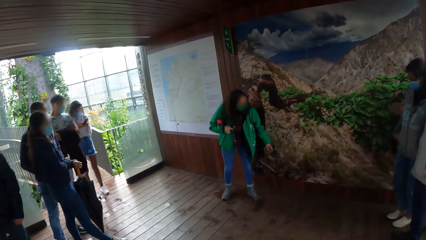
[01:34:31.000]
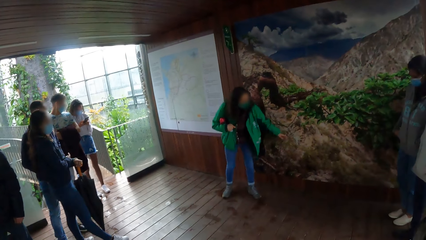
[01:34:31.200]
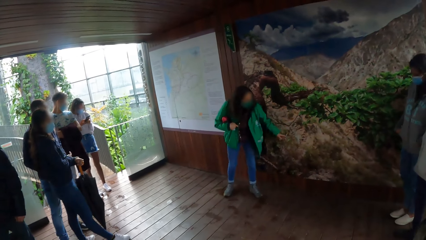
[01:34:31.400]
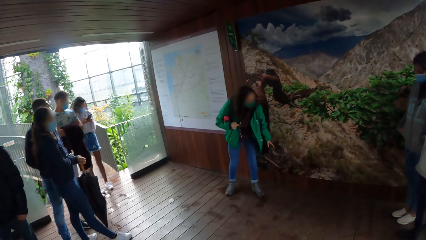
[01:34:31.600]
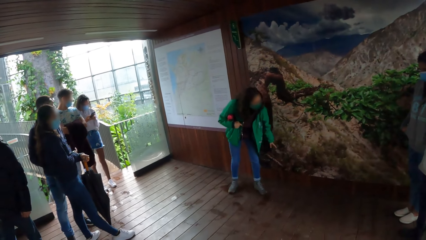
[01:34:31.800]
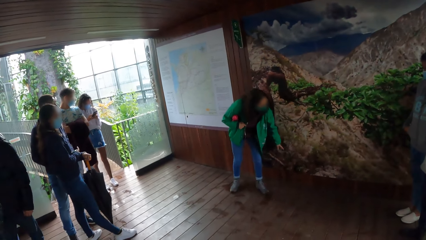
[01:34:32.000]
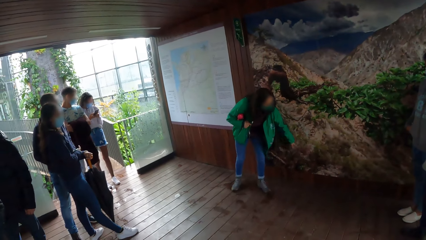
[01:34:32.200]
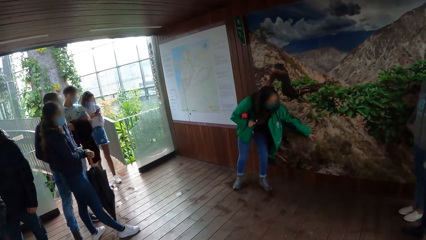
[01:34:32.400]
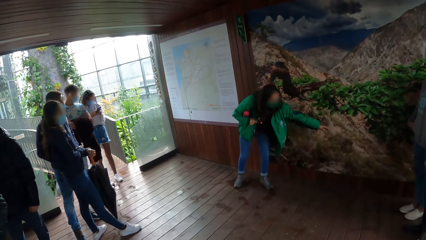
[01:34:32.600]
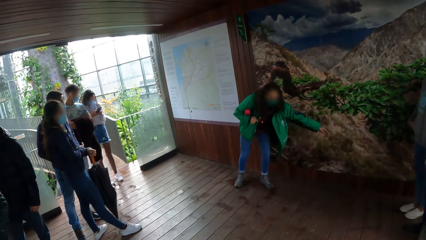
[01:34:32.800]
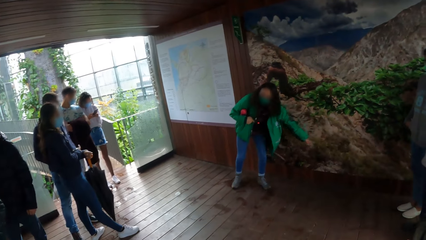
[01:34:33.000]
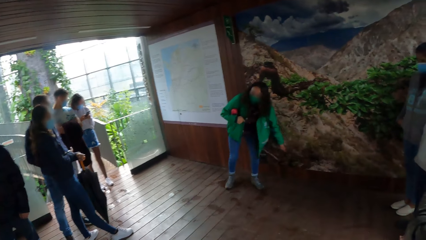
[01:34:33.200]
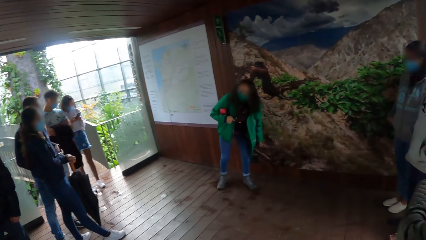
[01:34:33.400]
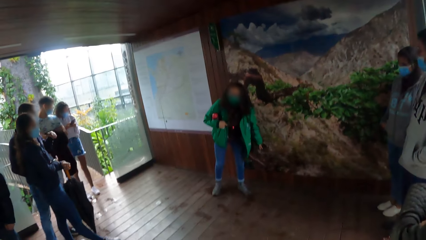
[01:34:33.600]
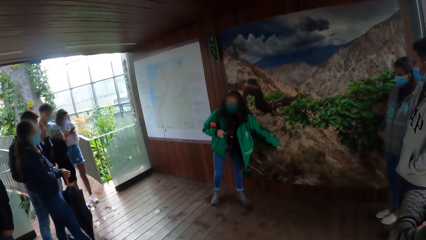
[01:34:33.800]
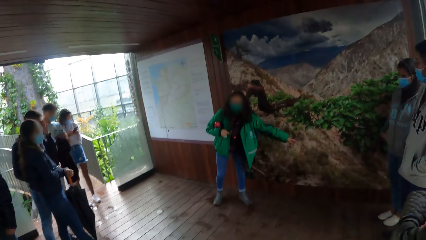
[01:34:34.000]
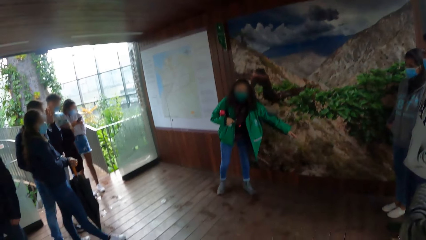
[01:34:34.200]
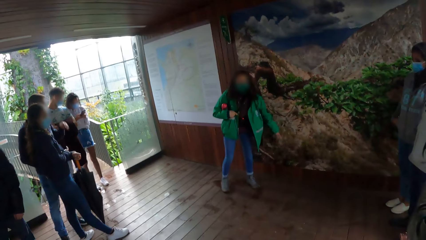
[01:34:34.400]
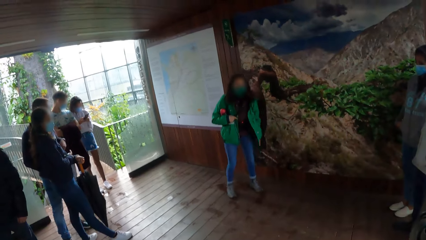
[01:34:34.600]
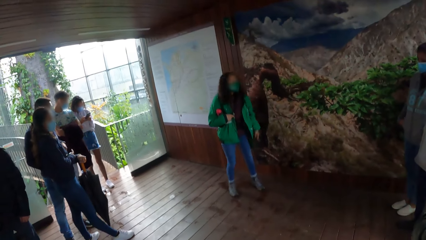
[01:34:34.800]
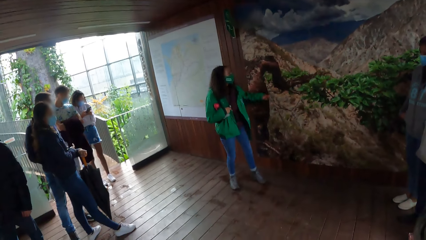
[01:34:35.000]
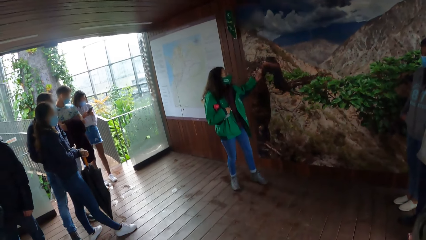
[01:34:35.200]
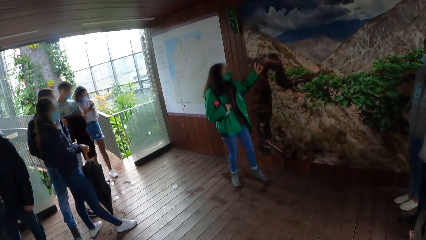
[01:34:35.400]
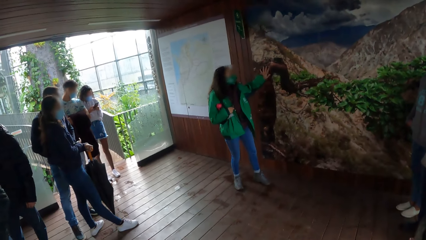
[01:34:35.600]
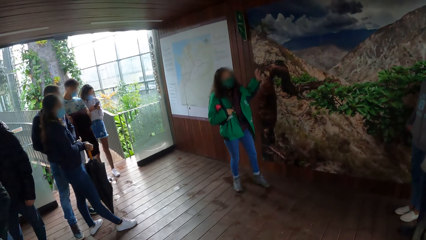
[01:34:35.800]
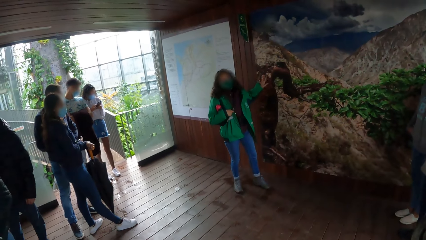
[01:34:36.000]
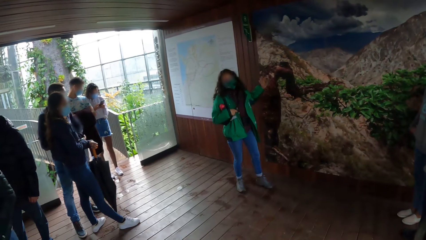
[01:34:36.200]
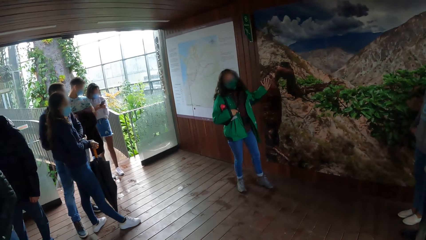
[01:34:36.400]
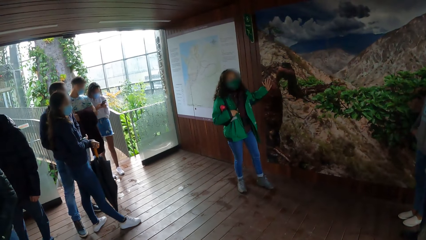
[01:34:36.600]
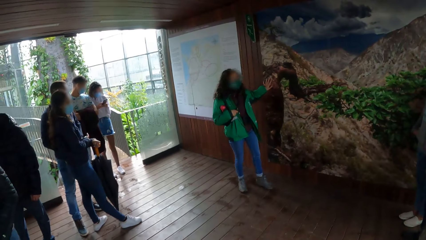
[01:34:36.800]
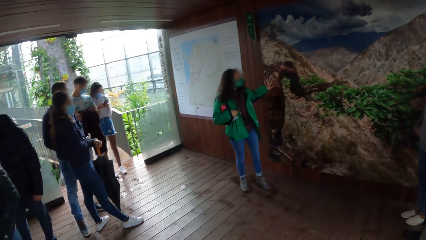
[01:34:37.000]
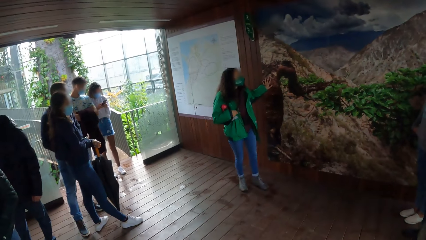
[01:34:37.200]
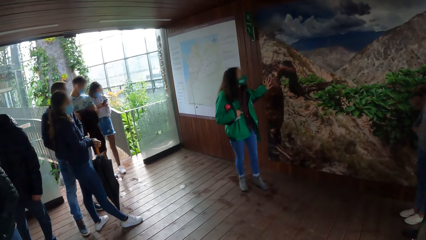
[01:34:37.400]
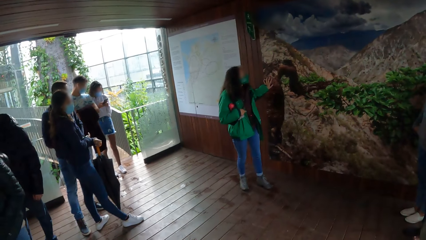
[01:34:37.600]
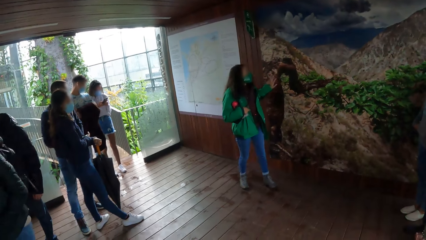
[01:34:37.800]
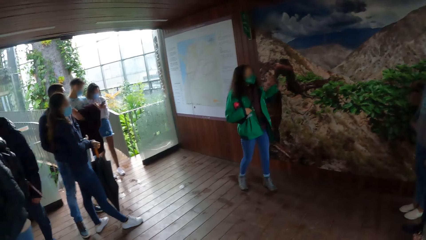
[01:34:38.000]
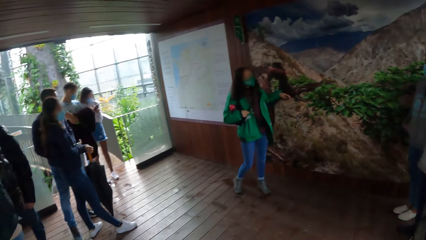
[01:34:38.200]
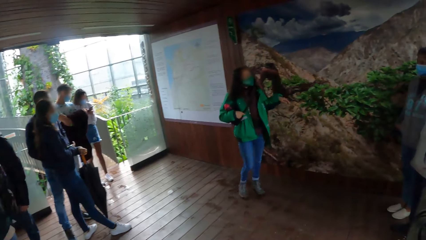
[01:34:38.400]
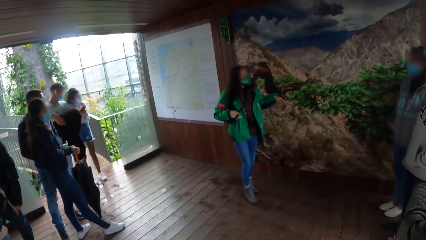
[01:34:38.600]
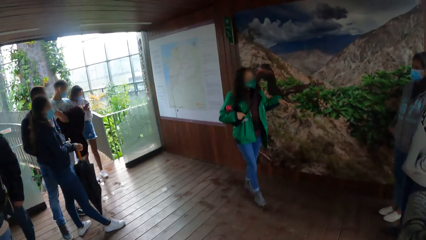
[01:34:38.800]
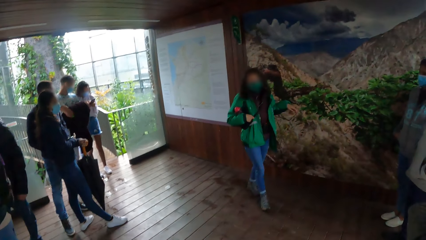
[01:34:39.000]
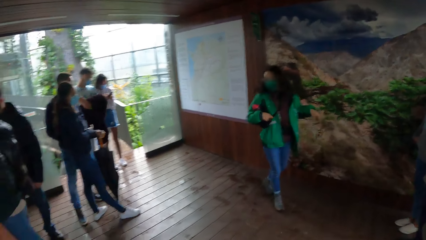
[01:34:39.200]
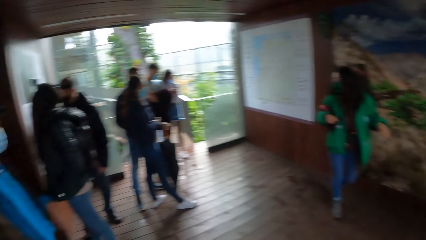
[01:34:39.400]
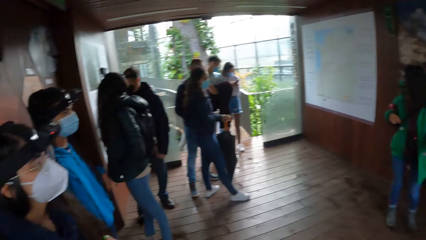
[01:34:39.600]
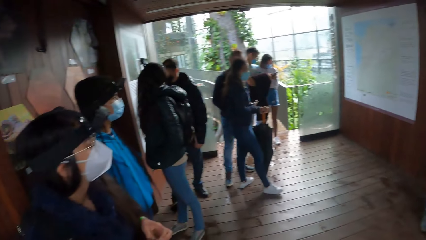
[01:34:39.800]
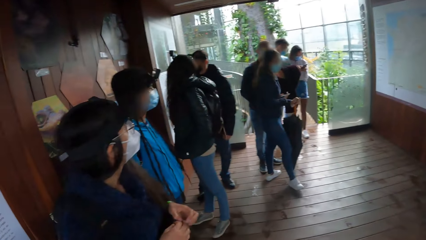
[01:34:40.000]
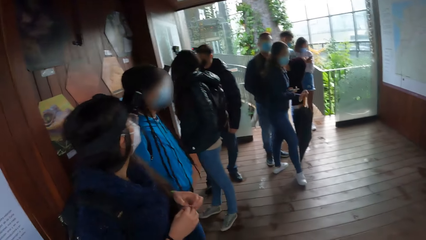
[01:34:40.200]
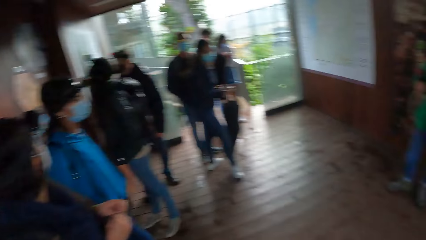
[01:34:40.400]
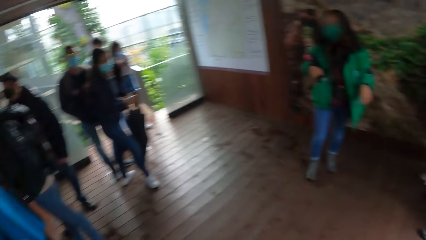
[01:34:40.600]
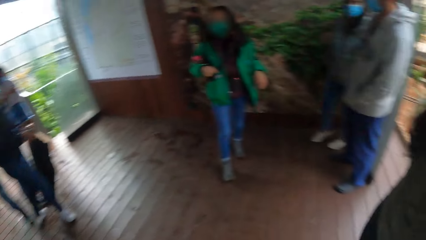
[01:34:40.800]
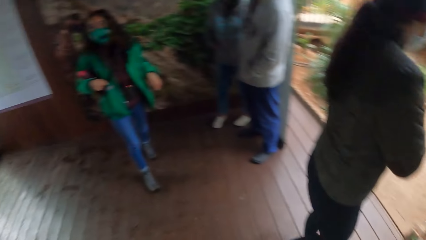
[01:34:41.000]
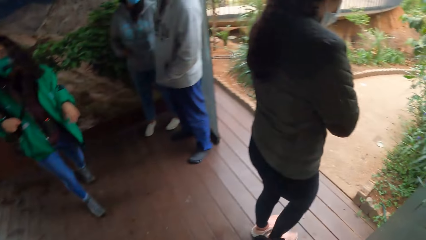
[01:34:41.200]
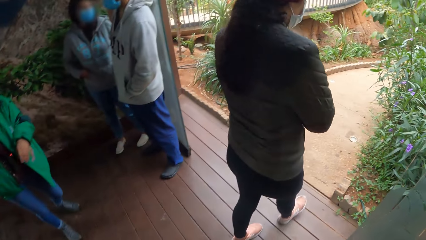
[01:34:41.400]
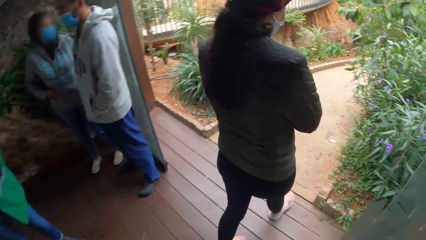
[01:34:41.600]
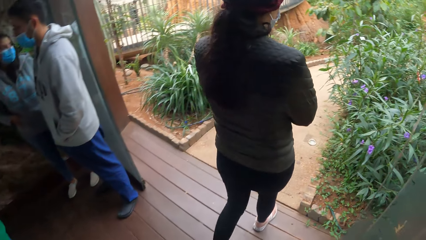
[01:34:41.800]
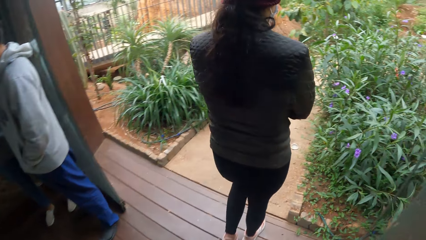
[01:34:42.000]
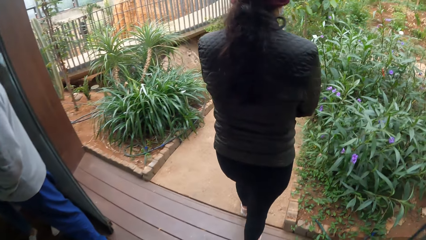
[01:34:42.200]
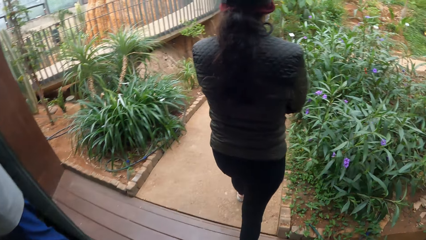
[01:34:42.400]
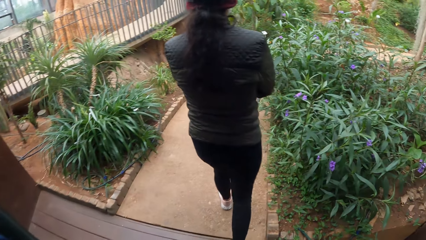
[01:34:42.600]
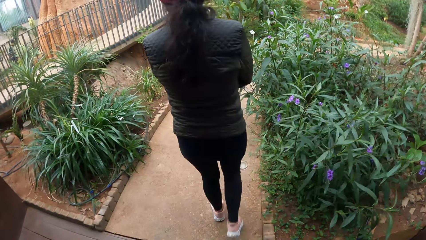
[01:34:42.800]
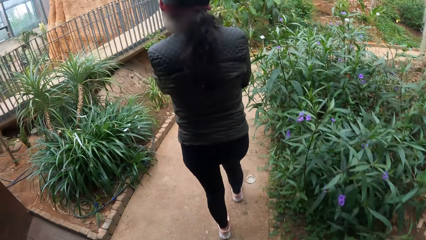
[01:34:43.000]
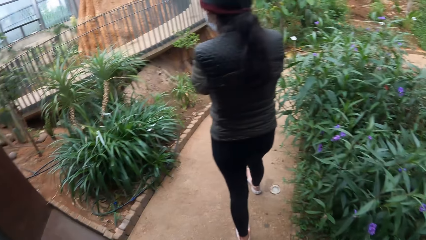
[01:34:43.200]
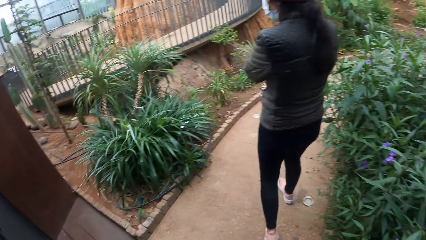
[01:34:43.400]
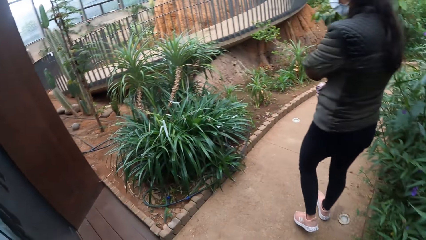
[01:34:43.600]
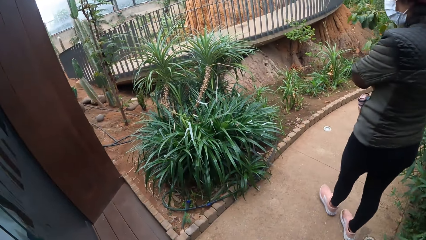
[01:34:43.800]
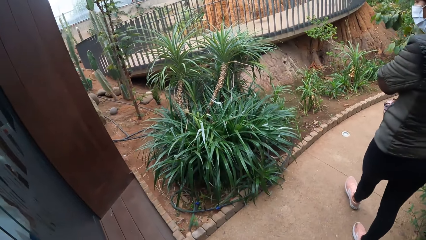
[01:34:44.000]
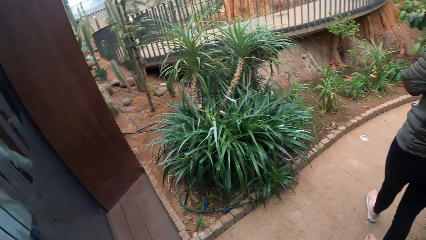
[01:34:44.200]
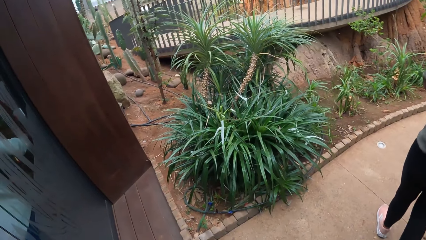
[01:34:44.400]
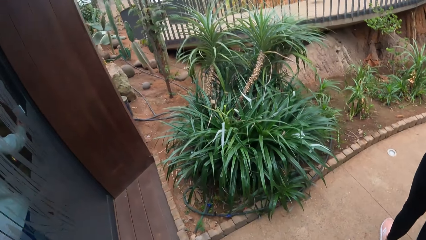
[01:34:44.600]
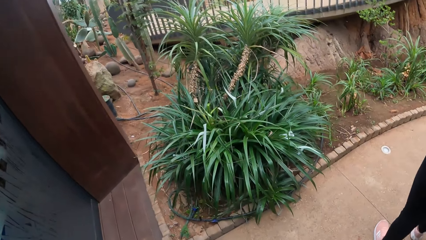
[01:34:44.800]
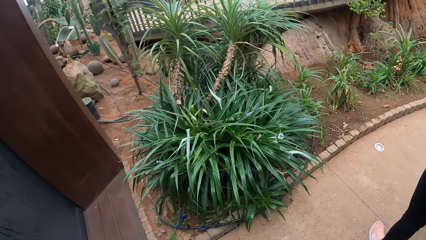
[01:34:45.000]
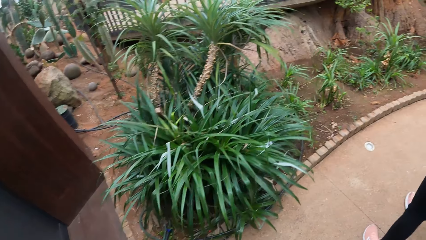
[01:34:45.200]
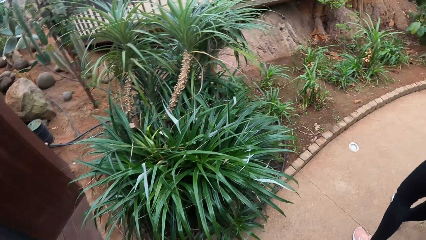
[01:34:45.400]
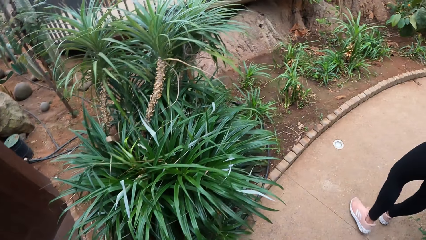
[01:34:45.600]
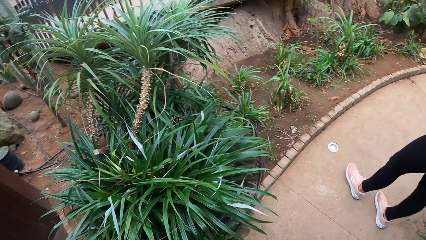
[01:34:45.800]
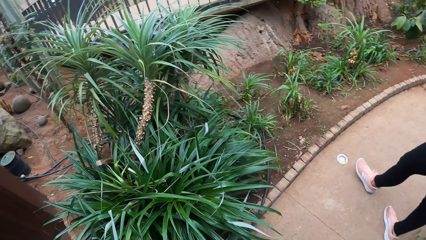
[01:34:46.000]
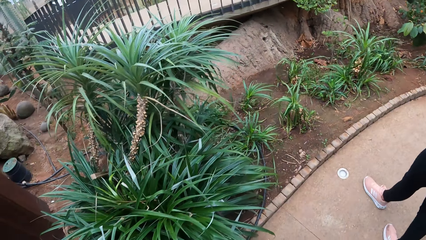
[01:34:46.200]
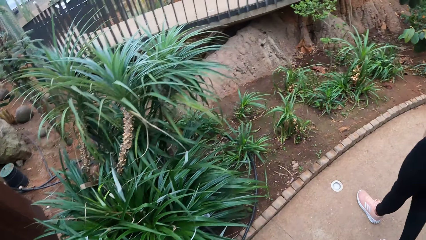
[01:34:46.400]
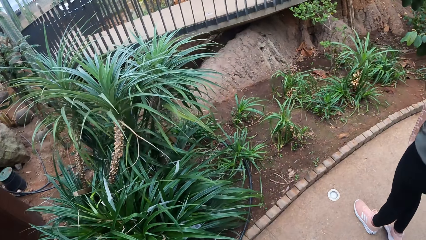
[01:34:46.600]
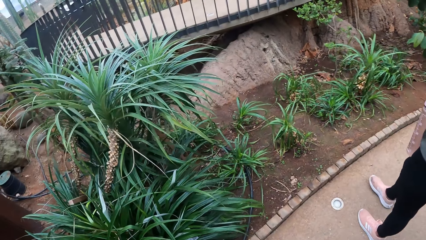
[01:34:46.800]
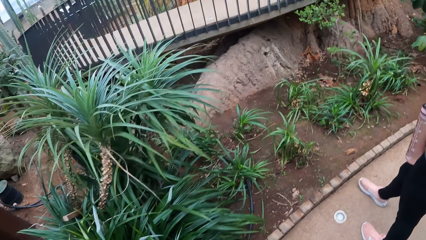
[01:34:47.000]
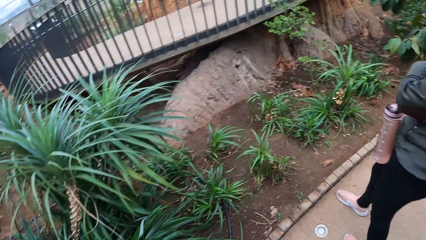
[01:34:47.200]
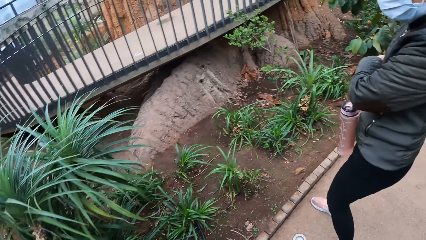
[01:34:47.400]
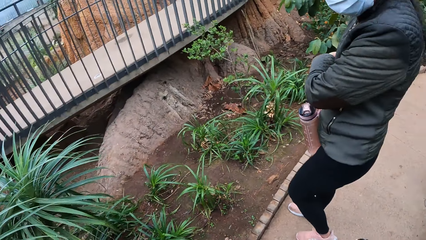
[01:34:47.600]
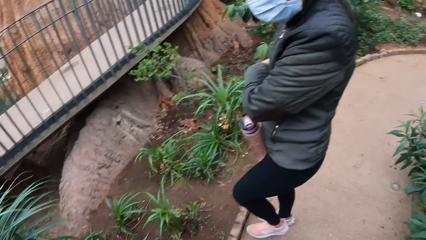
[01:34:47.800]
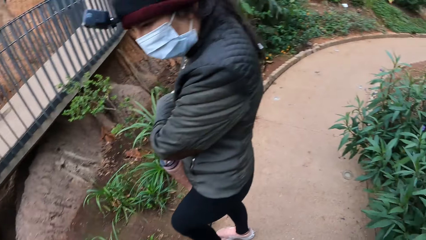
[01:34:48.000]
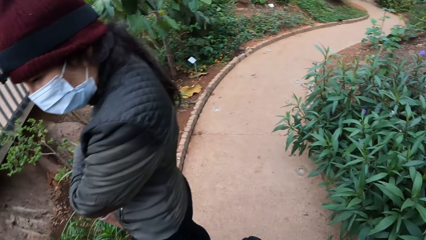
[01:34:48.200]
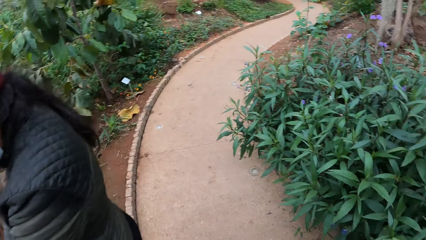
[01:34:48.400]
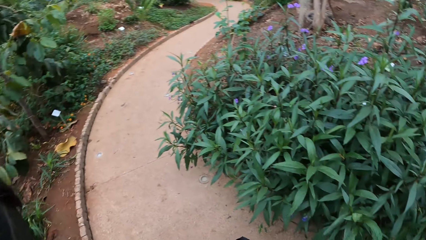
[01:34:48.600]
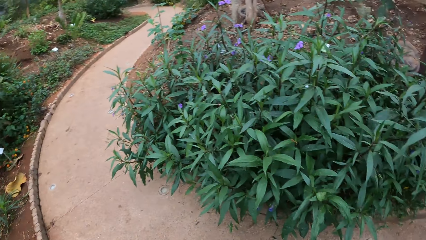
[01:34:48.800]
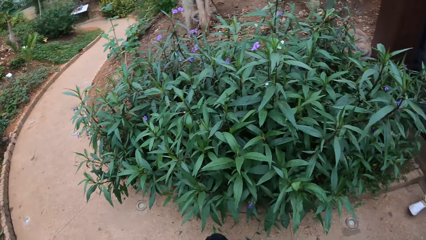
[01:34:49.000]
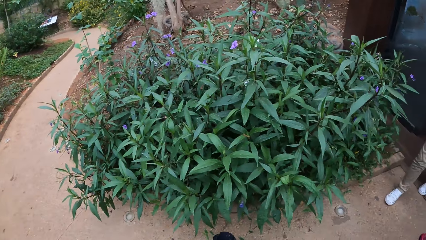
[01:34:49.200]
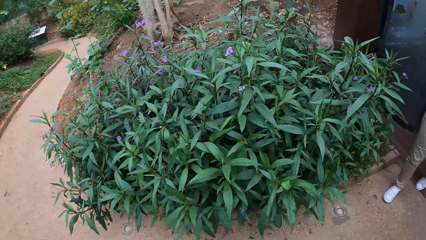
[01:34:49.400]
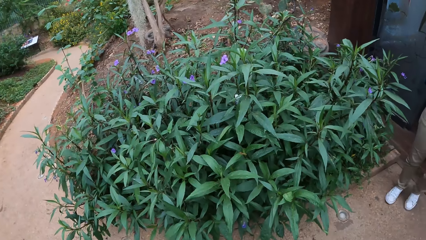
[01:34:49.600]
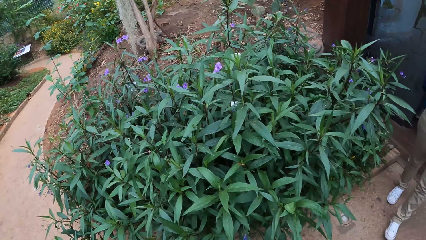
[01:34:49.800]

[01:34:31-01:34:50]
A man adjusts a camera on his head with his left hand. The lady moves around. The camera wearer looks around. They walk on the pavement. A woman holds a water bottle in her right hand. The camera wearer looks around.
